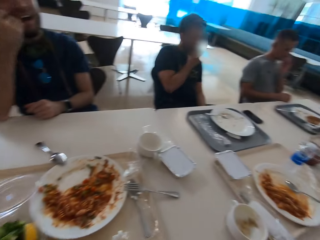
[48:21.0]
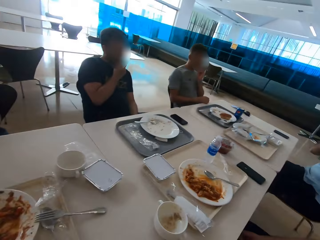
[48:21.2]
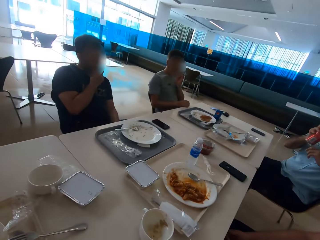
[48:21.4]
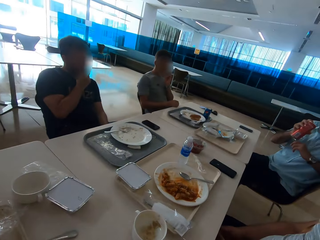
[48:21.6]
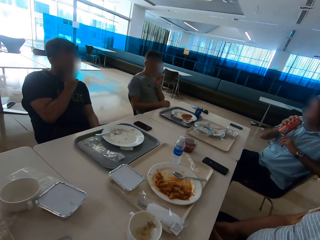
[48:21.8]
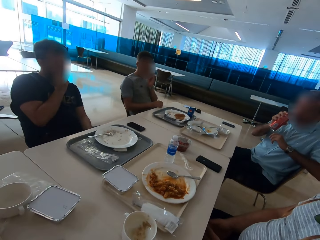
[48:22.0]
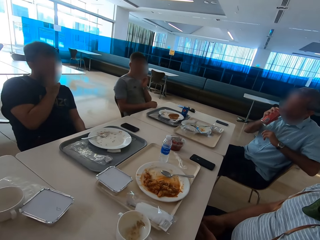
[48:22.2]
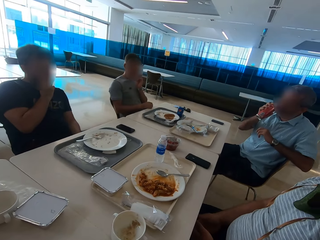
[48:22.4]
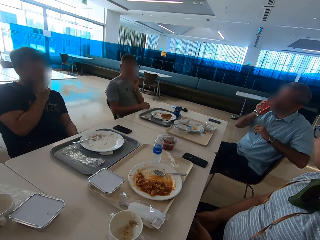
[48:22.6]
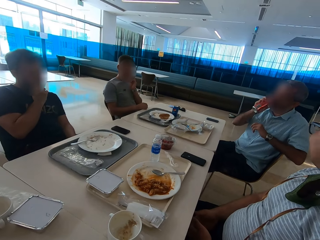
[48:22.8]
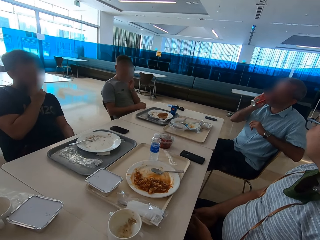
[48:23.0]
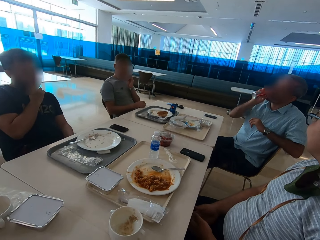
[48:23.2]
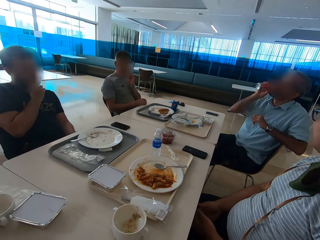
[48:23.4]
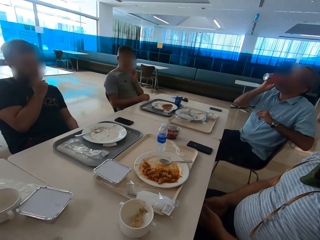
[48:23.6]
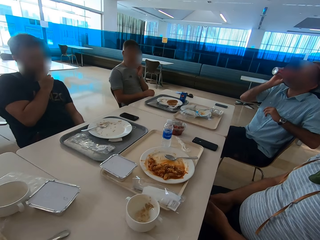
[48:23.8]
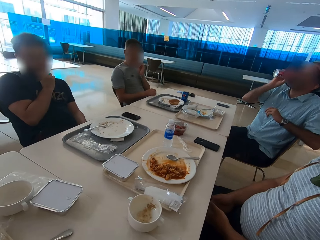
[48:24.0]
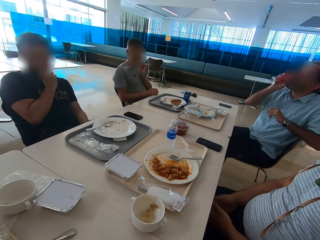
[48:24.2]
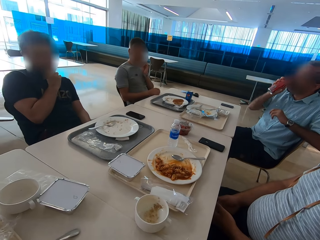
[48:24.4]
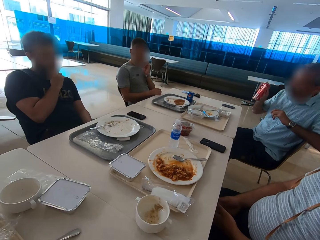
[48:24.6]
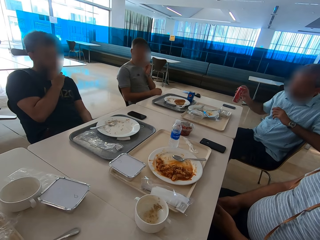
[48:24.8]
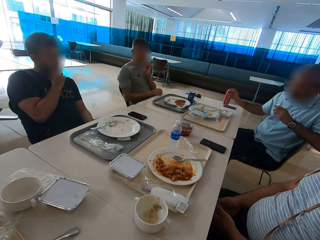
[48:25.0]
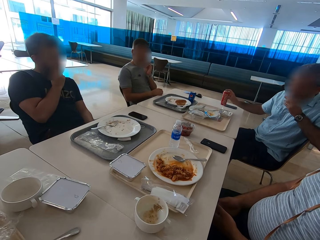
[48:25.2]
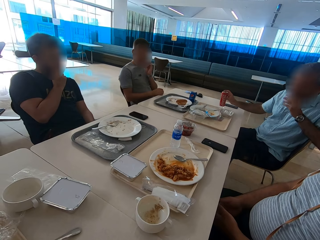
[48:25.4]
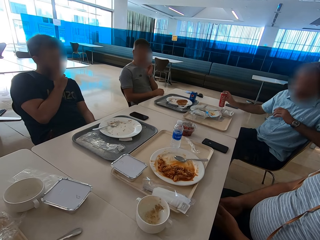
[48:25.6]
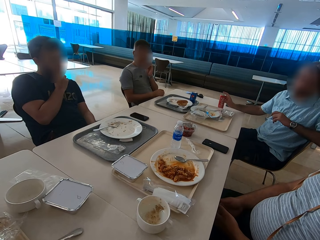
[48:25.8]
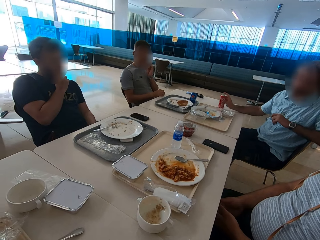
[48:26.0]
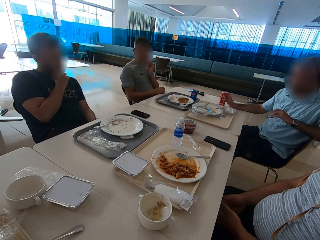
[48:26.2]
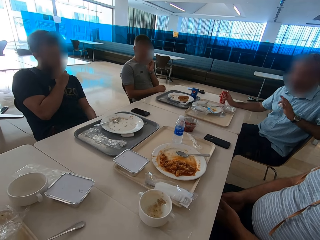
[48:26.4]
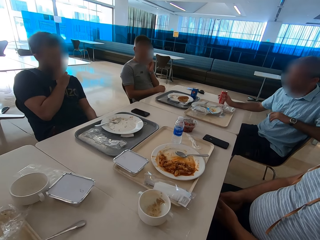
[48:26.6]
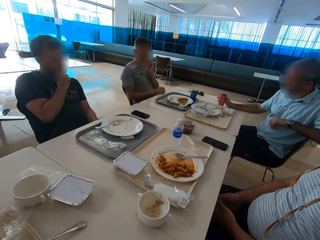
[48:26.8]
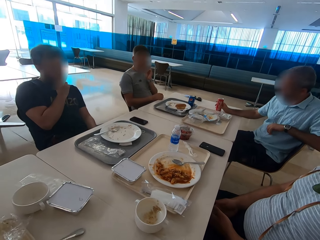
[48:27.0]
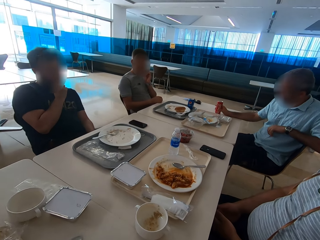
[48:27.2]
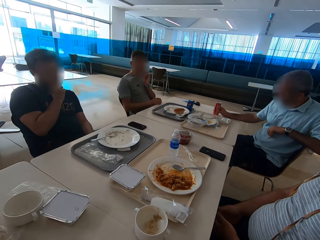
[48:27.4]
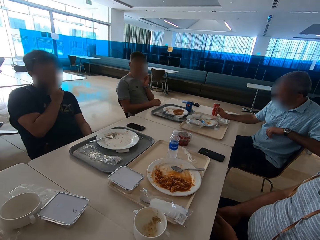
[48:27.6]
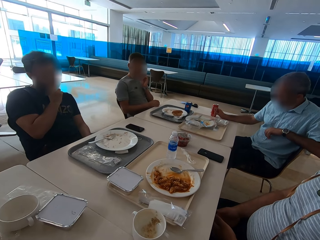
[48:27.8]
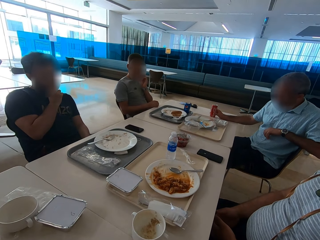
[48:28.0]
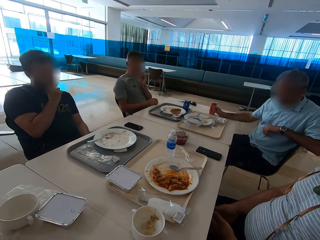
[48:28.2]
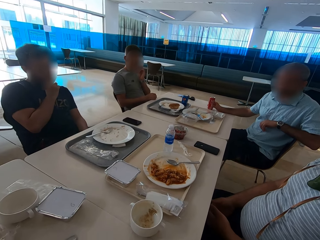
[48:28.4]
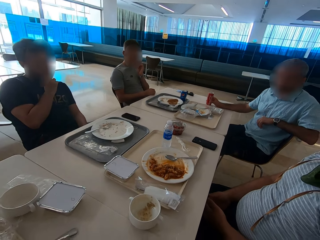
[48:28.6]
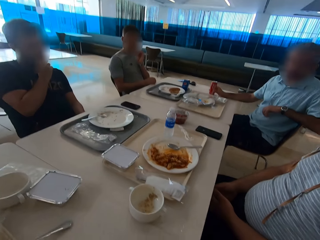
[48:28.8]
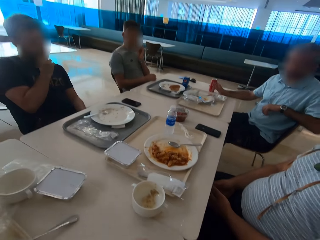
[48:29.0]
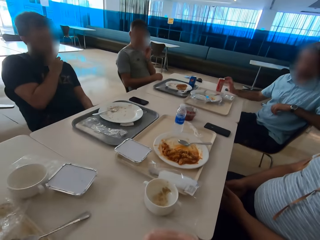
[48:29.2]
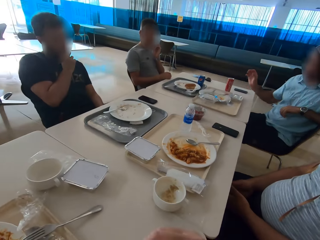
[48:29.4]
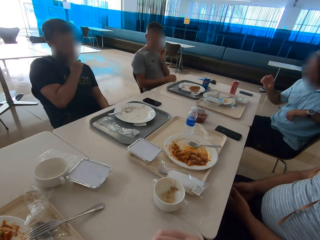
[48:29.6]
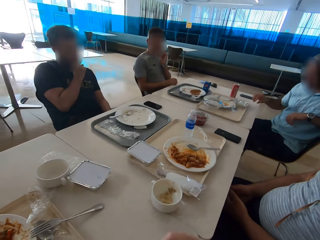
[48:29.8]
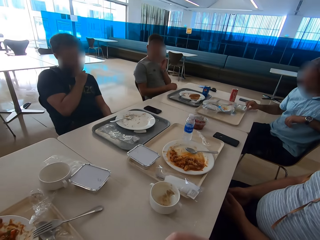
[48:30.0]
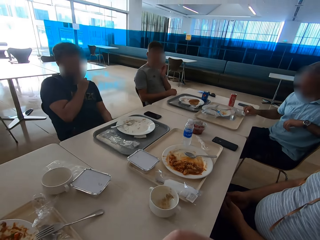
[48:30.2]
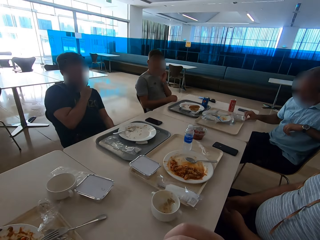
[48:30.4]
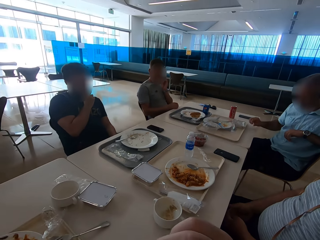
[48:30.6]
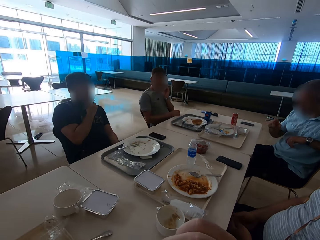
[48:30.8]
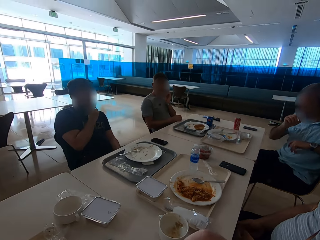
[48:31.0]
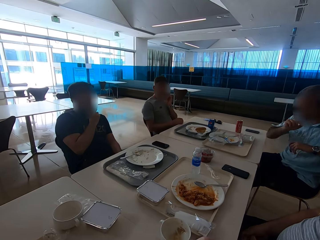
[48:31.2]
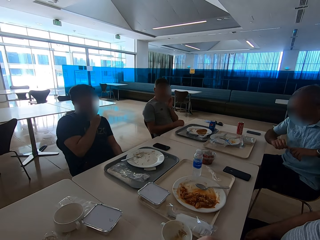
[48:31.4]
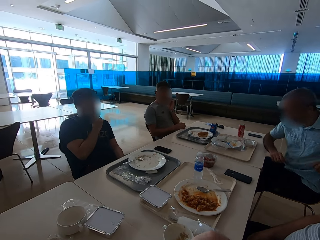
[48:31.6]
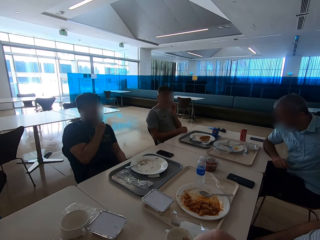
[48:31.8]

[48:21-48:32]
The camera wearer reaches for the soda can. A man drinks soda. The man puts the soda can on the table and speaks with hand gestures.

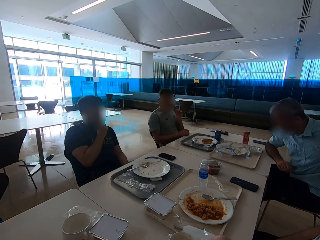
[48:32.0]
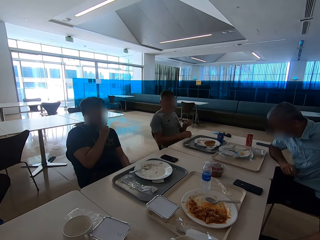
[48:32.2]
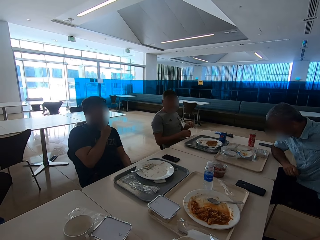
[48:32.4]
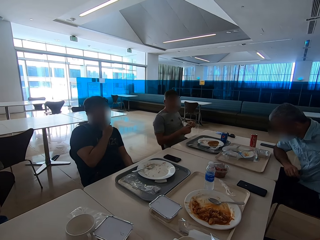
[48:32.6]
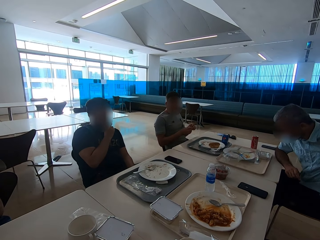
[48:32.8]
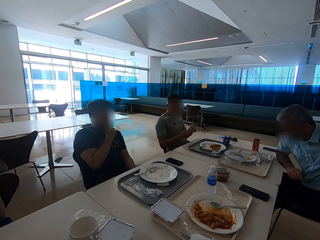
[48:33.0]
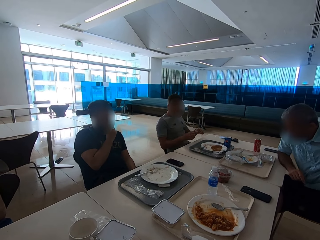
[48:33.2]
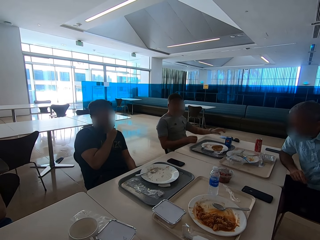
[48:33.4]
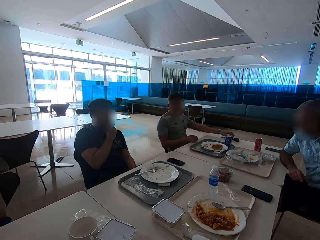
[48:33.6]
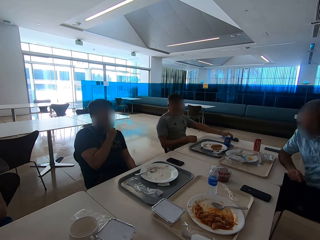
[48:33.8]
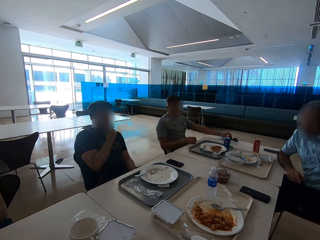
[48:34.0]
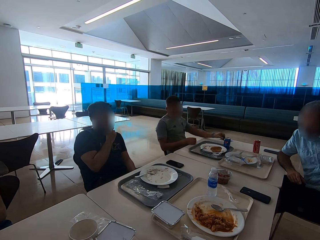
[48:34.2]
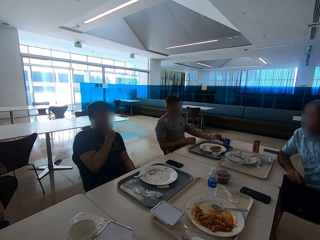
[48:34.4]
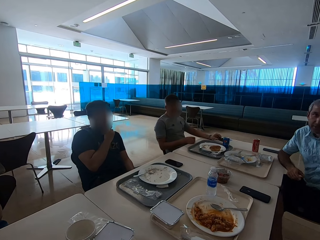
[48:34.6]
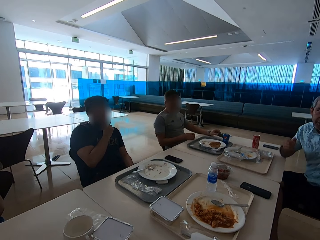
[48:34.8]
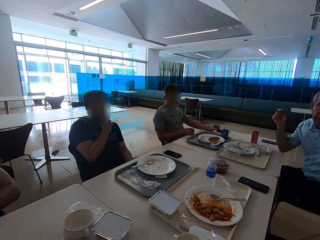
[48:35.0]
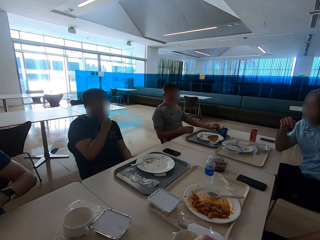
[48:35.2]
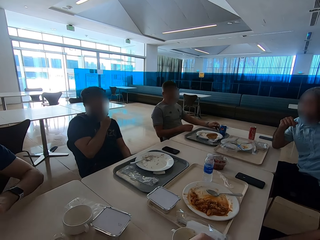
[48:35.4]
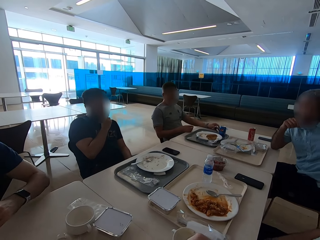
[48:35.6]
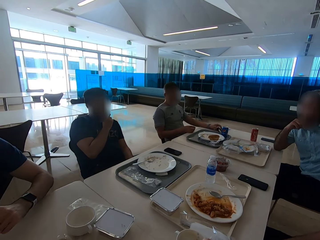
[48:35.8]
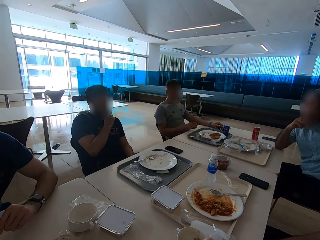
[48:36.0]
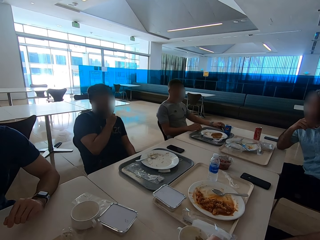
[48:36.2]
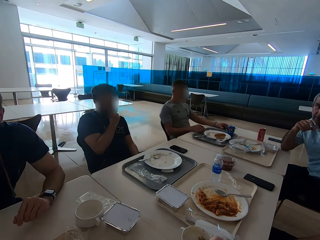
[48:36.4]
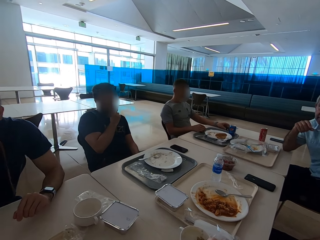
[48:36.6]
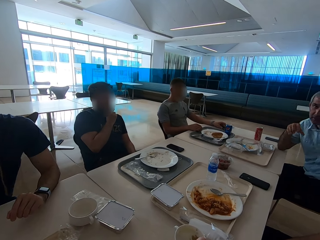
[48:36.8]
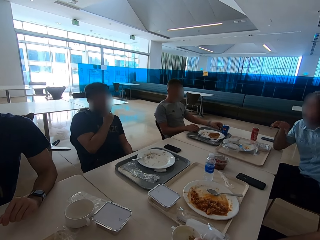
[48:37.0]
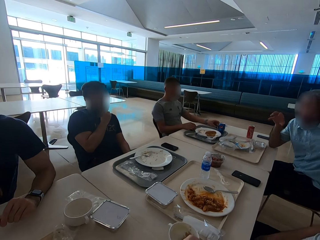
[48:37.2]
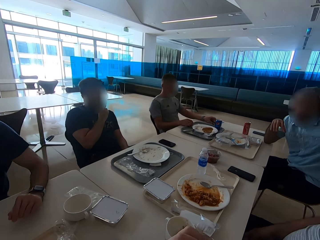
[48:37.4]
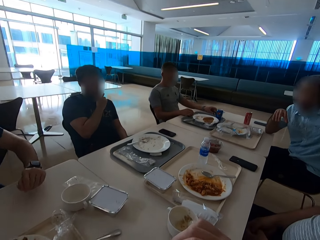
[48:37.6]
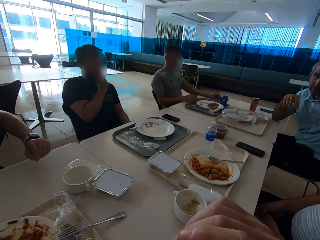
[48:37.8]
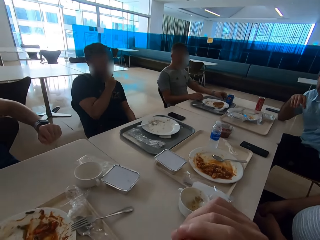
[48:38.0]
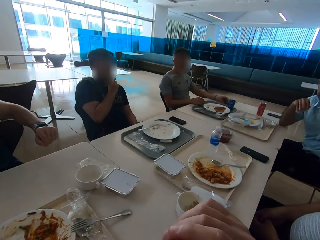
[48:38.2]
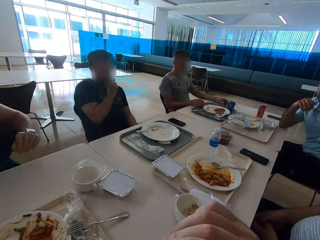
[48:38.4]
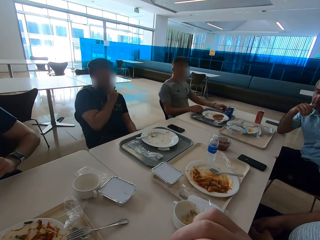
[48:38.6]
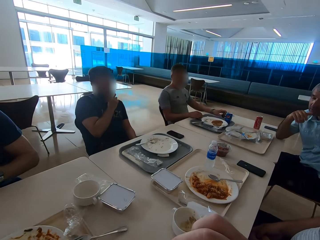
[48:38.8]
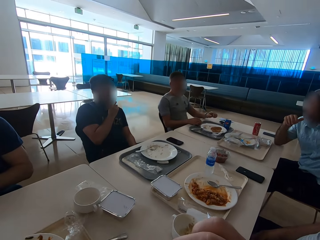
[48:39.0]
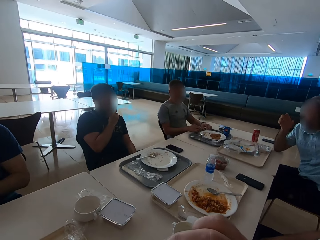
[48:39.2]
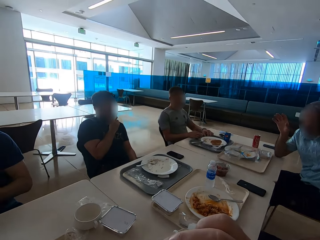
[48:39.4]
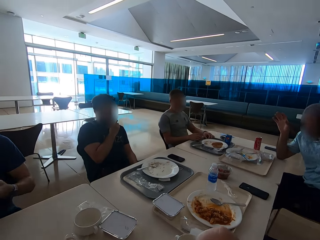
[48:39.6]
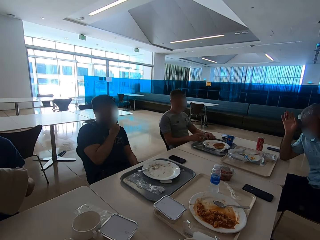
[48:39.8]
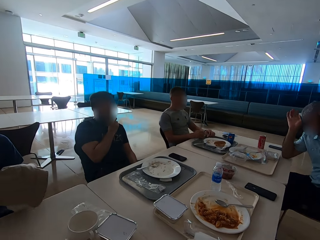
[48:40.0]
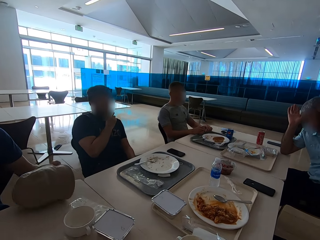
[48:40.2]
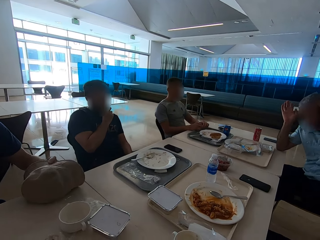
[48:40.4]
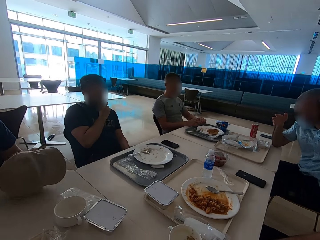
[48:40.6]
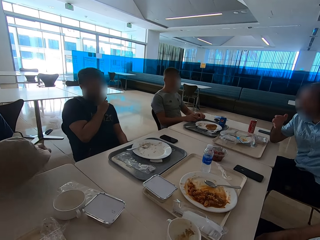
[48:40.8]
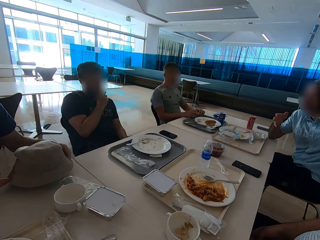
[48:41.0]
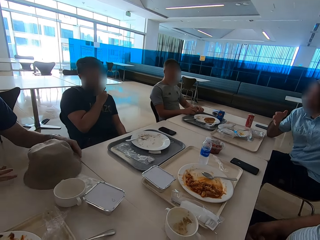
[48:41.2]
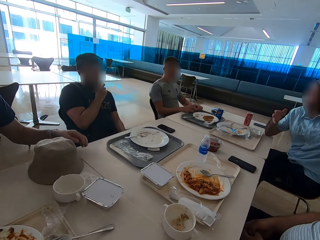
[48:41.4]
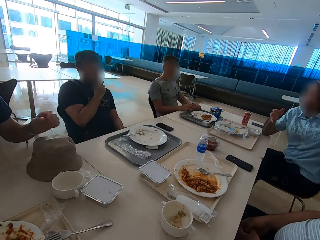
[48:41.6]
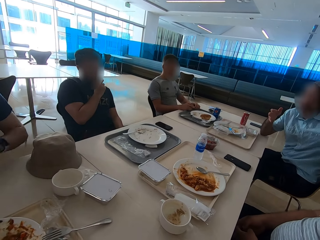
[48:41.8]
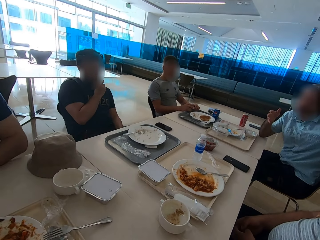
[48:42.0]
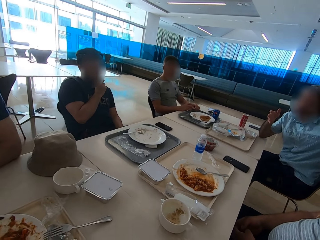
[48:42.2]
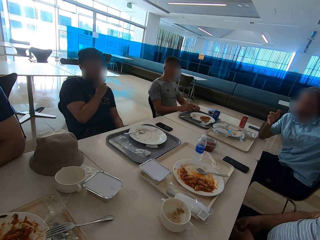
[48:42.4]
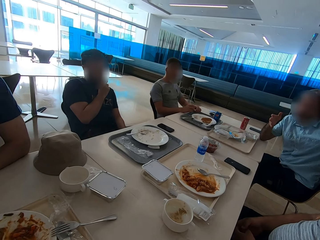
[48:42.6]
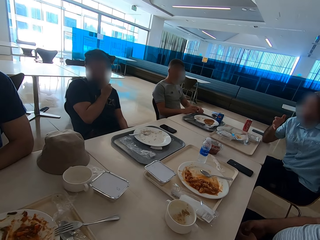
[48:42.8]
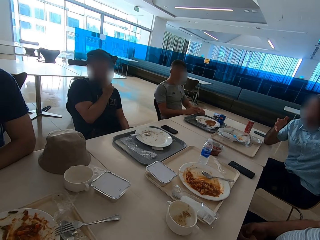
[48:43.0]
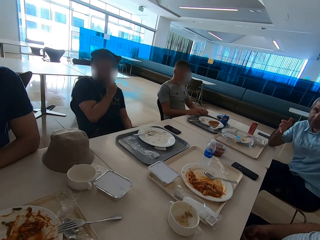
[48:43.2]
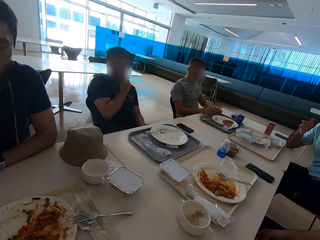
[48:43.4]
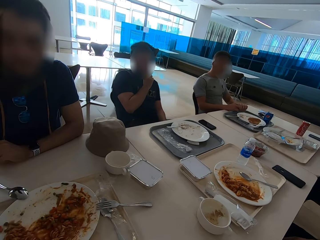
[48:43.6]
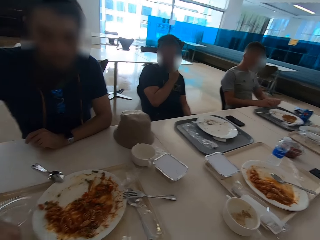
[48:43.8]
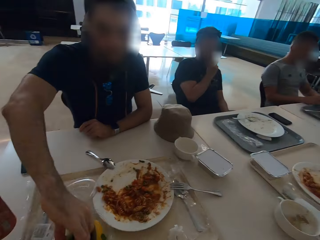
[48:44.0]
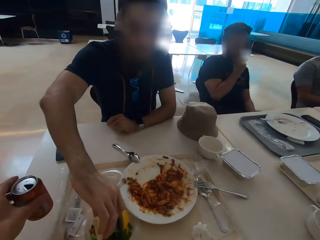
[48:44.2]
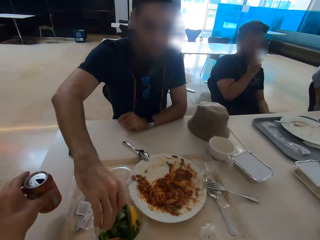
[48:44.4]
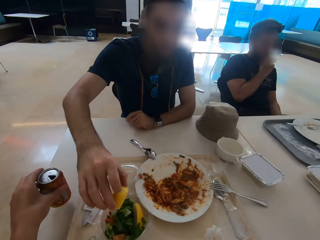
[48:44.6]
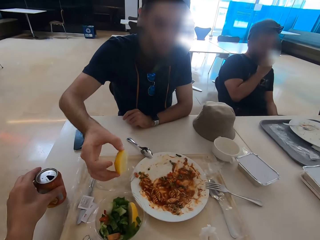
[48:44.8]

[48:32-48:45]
A man moves sunglasses on the table. Another man puts a hat on the table. The other man picks a lemon piece or mango.
